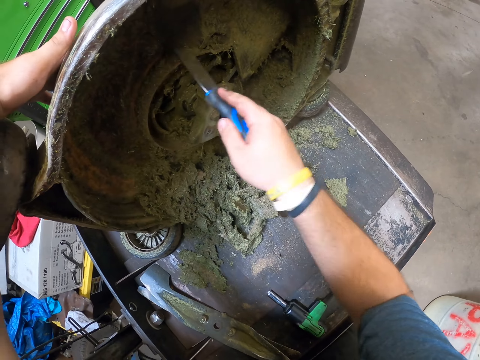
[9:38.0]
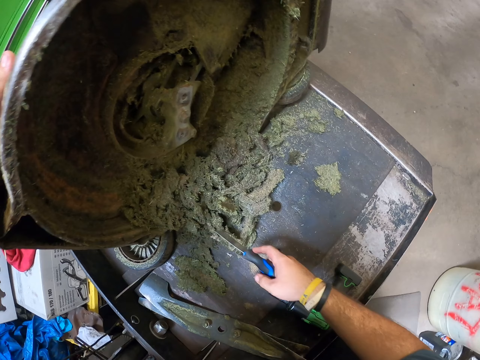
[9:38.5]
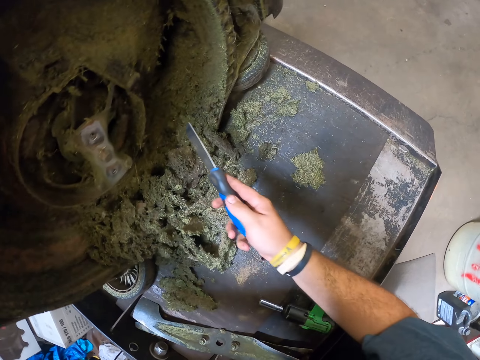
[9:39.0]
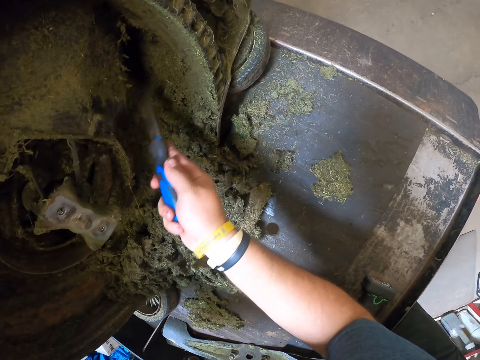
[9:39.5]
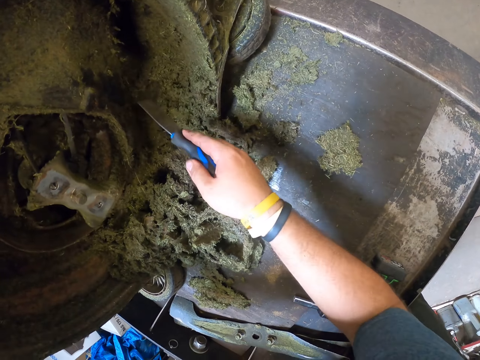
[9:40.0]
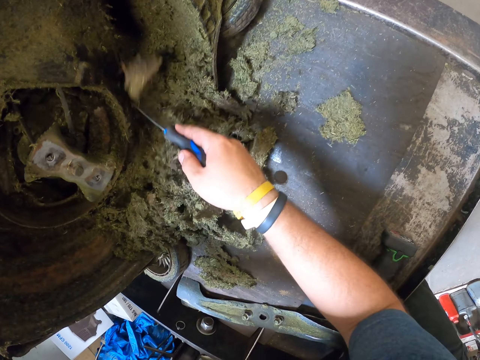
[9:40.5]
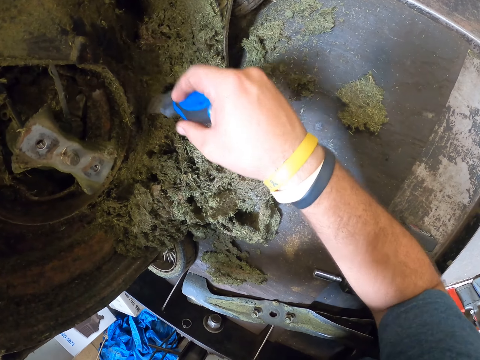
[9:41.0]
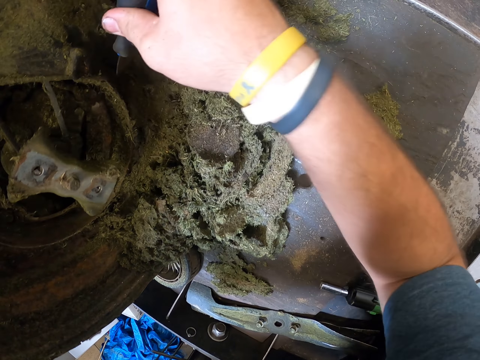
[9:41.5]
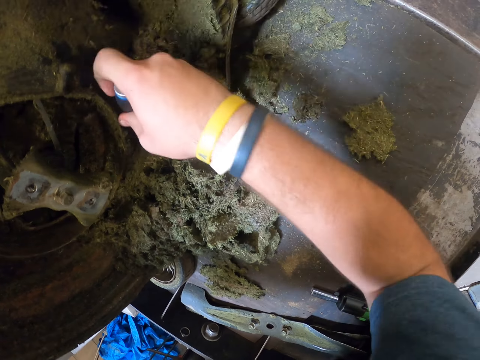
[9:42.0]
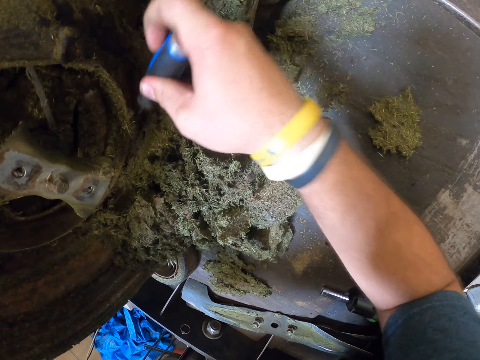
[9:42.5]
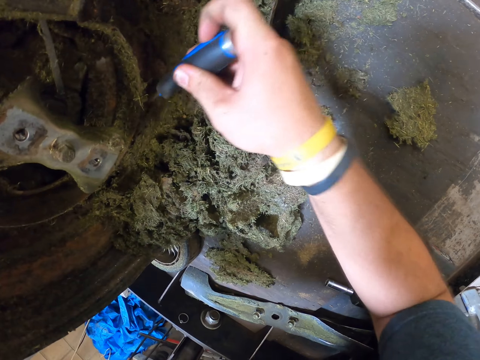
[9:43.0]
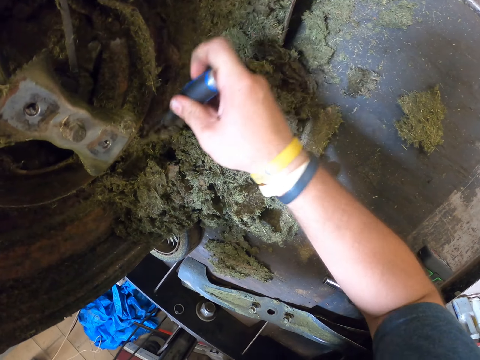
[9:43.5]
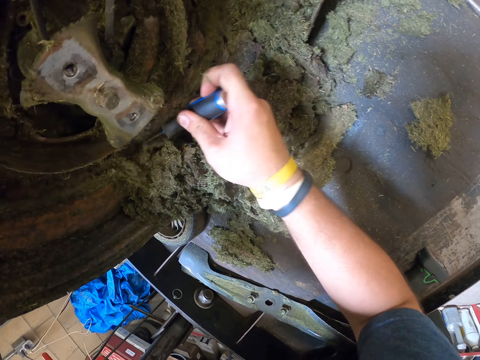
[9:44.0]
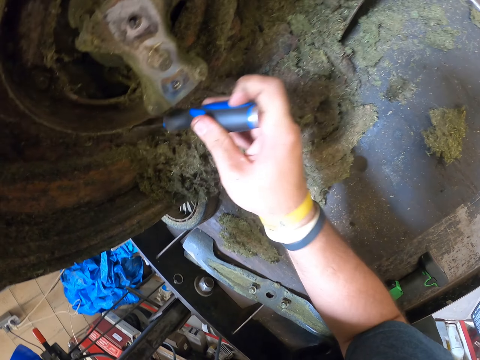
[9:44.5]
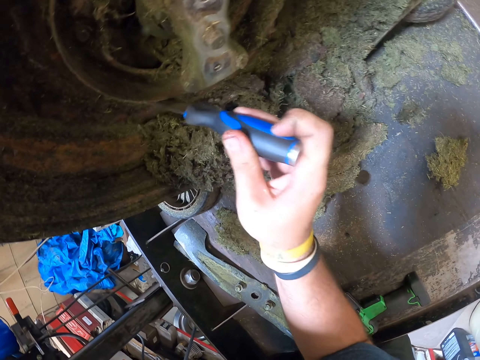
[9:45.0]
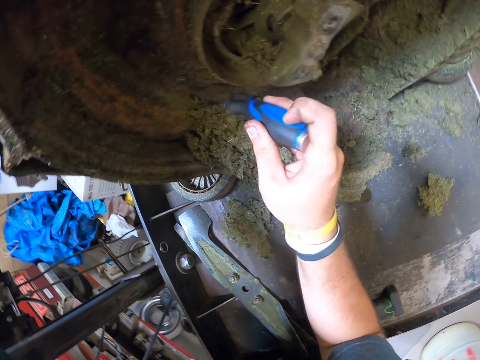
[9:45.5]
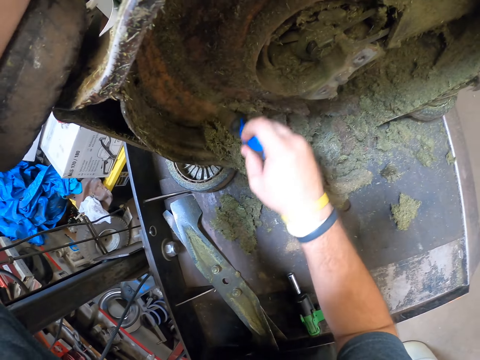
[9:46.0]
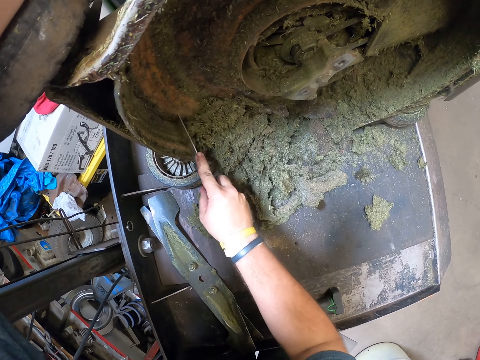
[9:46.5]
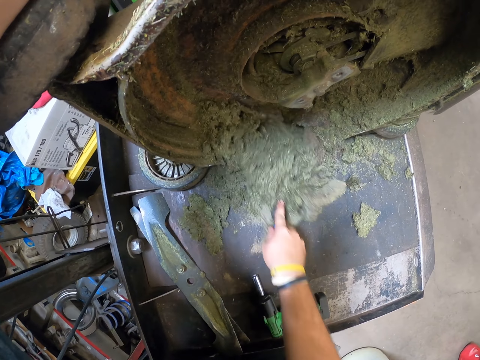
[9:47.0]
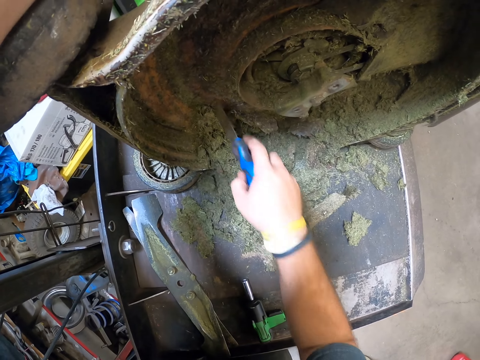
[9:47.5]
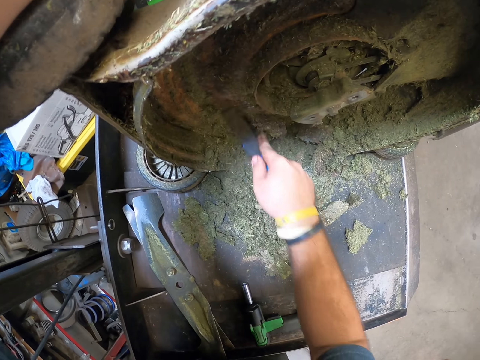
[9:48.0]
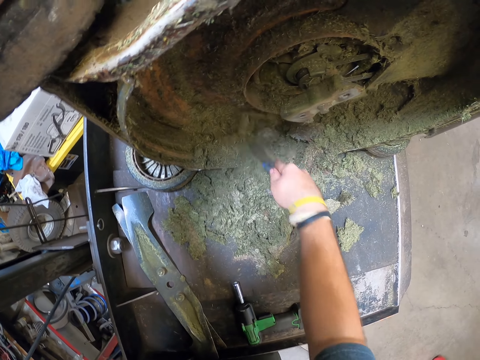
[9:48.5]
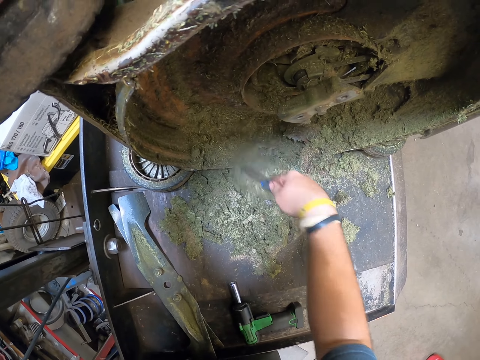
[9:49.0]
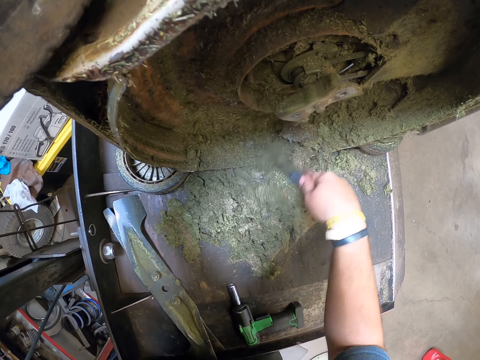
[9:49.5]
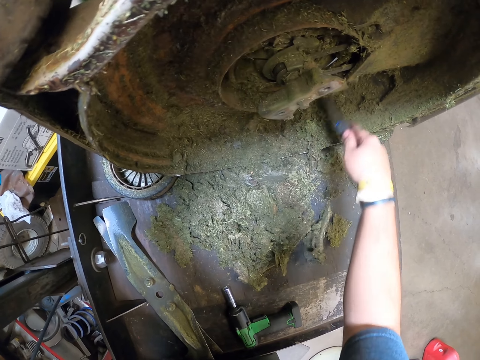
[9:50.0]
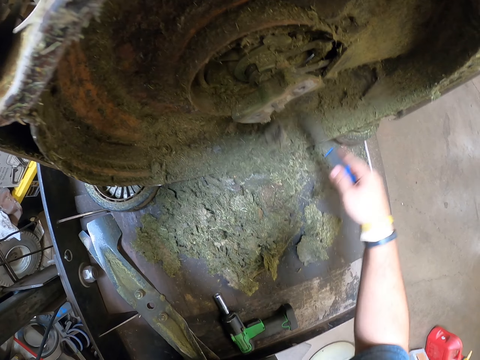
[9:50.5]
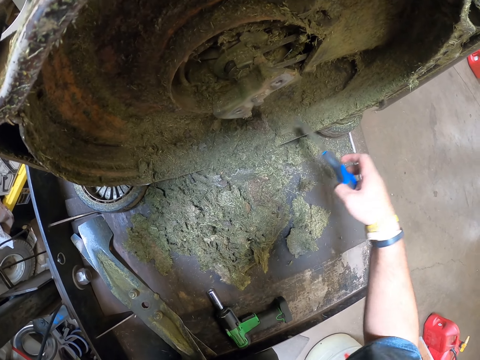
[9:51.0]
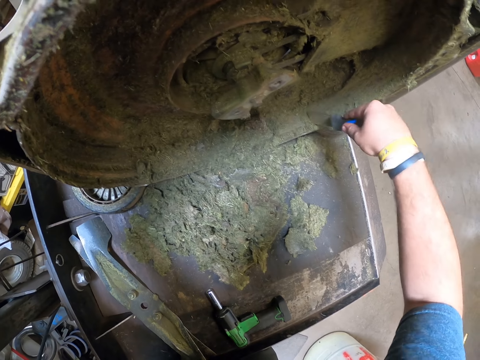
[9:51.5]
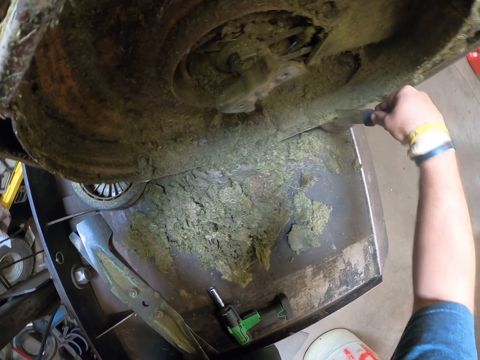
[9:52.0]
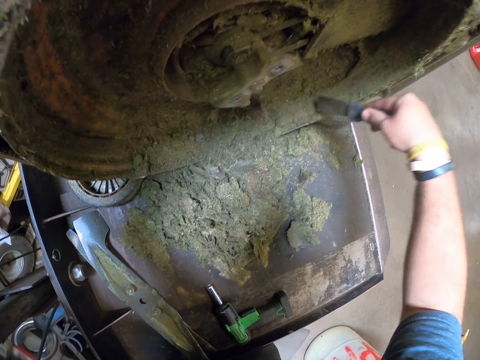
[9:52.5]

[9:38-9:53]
The camera wearer cleans the lawn mower.

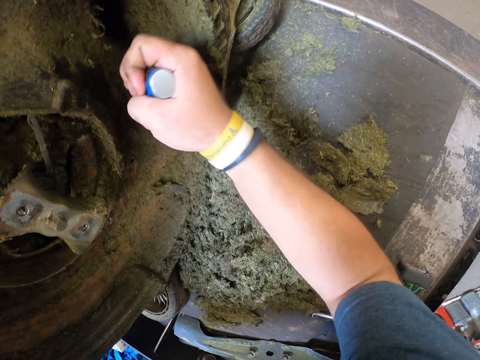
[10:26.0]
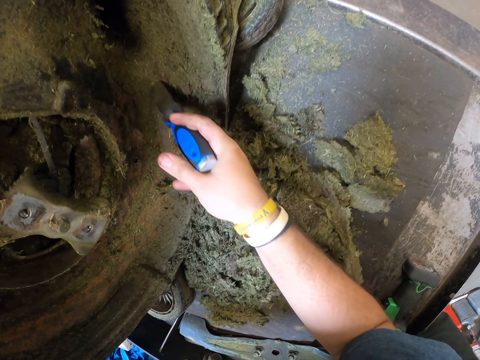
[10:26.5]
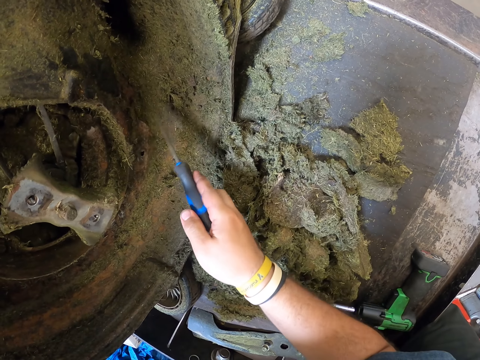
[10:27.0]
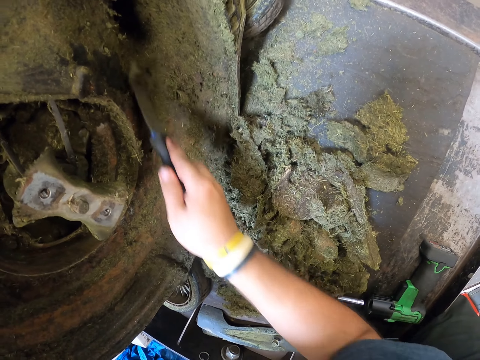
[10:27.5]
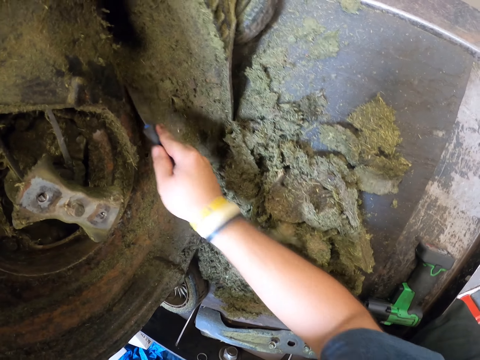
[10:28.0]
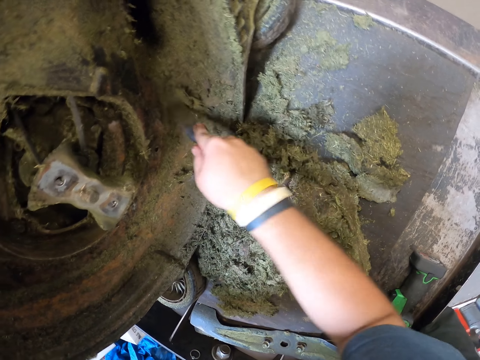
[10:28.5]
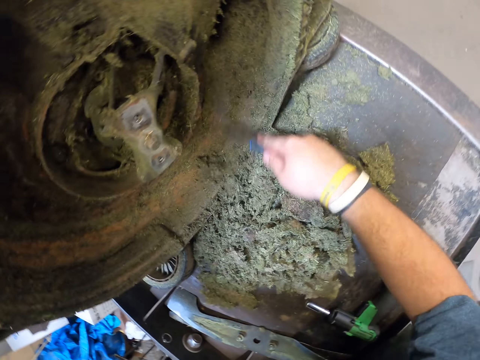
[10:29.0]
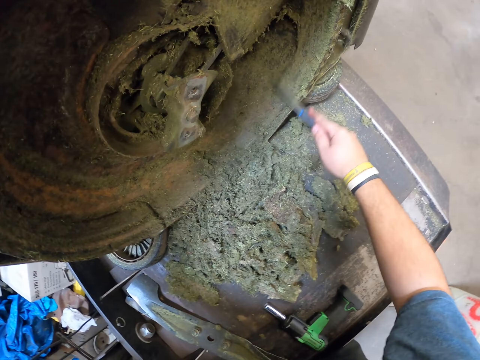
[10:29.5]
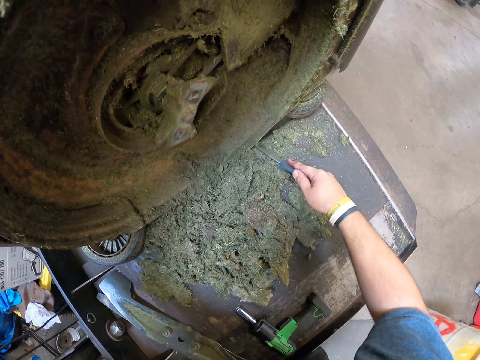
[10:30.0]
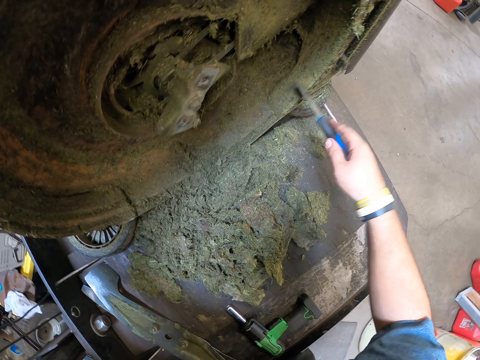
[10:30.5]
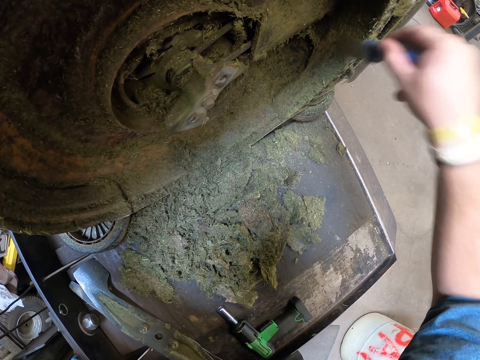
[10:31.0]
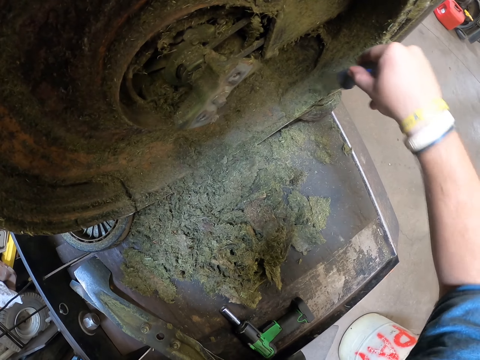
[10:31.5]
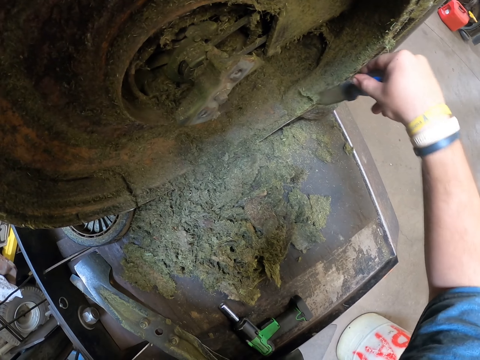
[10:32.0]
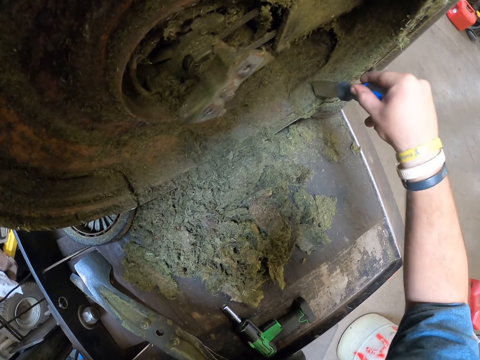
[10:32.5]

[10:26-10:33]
The camera wearer holds the scraper.

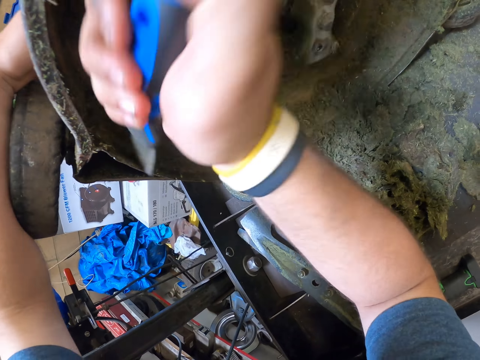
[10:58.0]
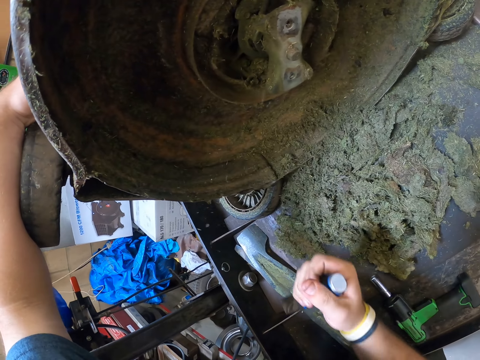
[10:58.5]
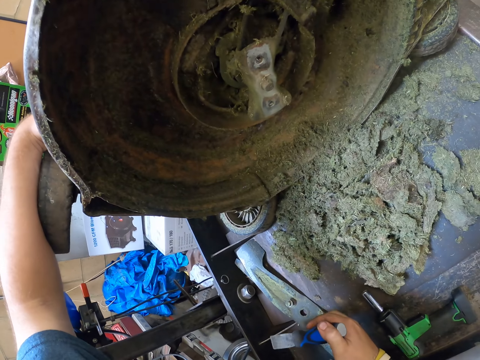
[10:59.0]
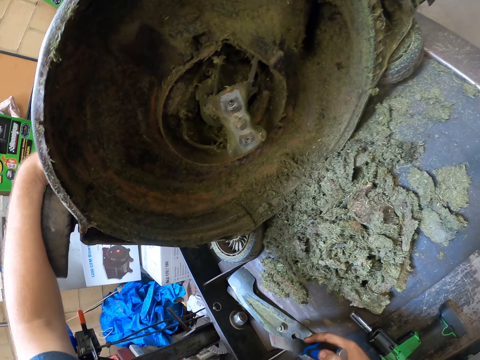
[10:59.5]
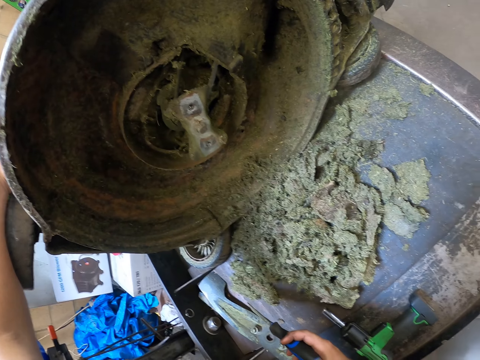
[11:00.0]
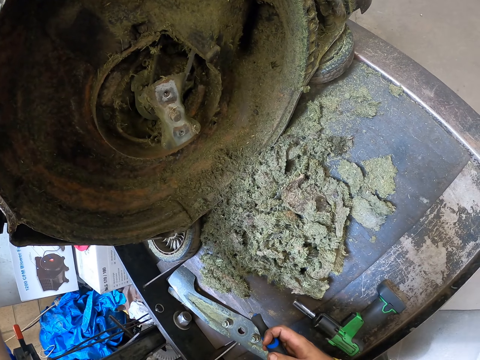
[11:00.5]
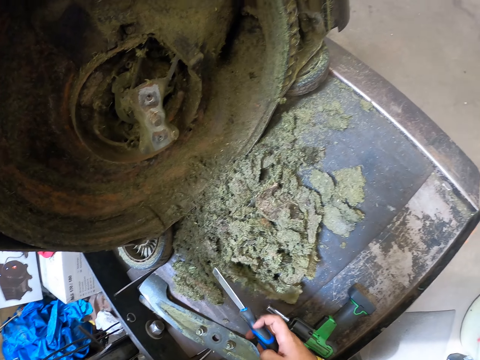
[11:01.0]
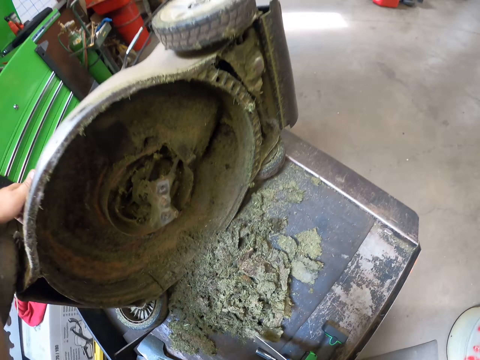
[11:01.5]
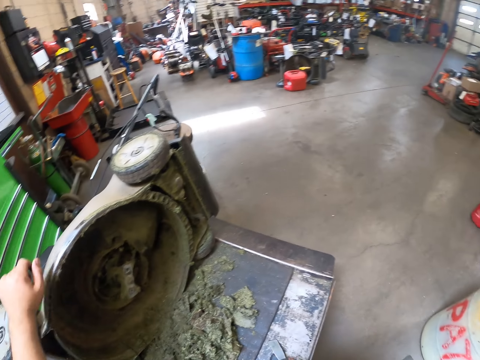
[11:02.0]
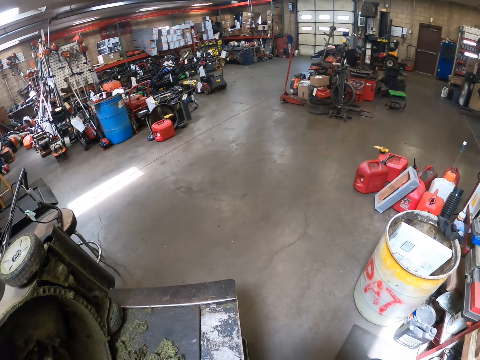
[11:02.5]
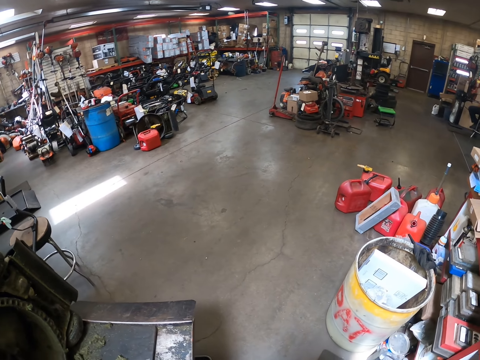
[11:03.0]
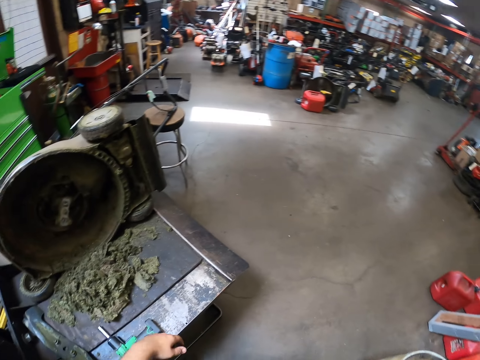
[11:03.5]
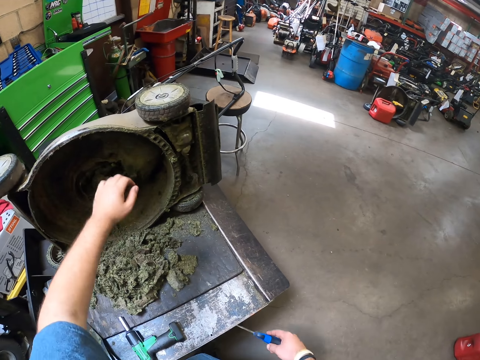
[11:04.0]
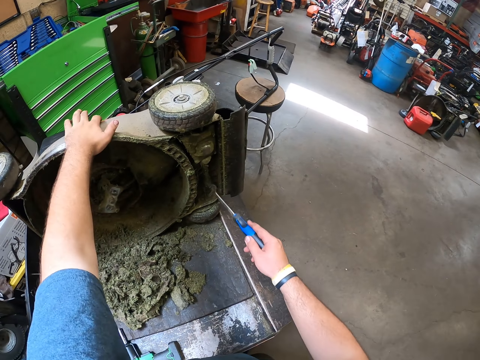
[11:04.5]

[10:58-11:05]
The camera wearer is using a chisel to remove the stuck grass. They look around the garage.
